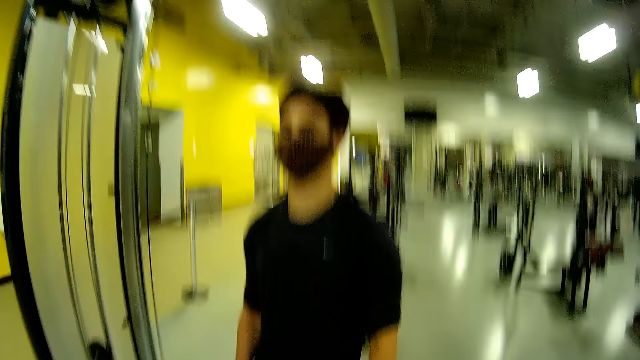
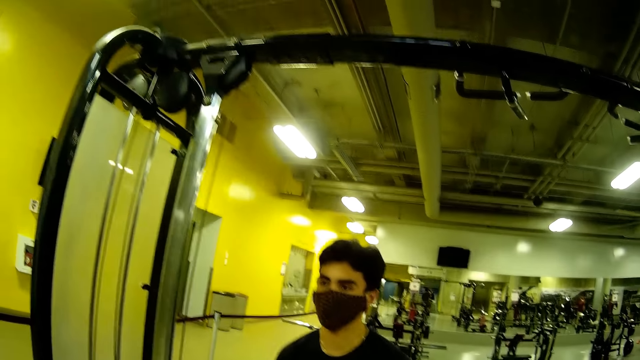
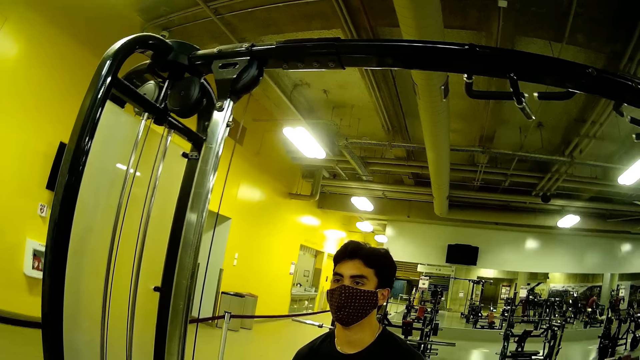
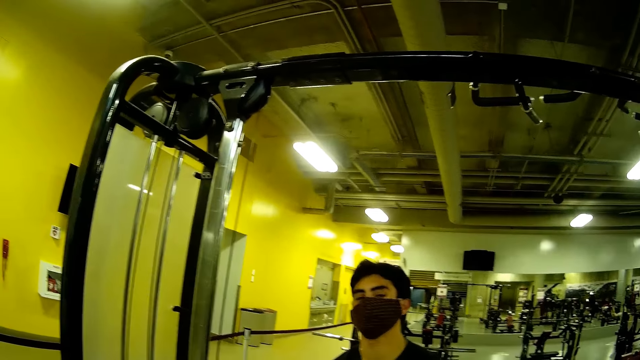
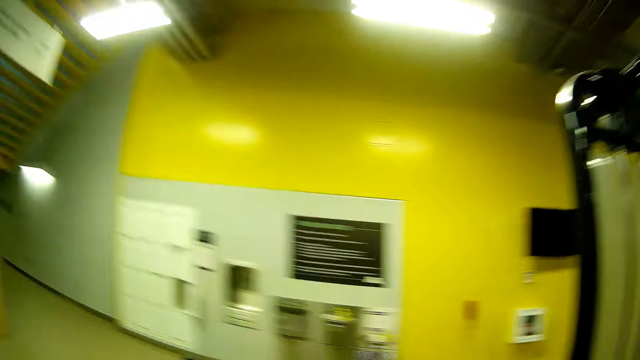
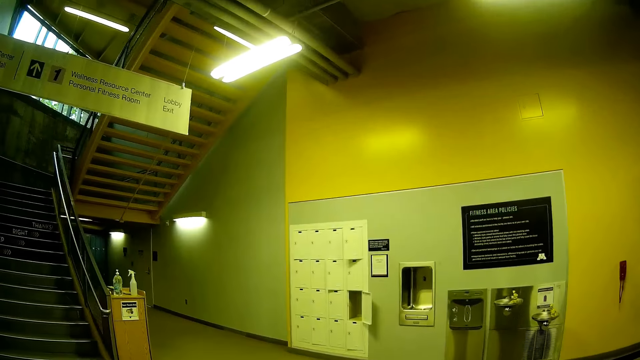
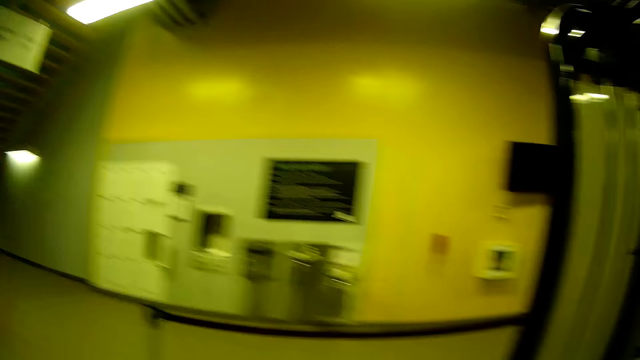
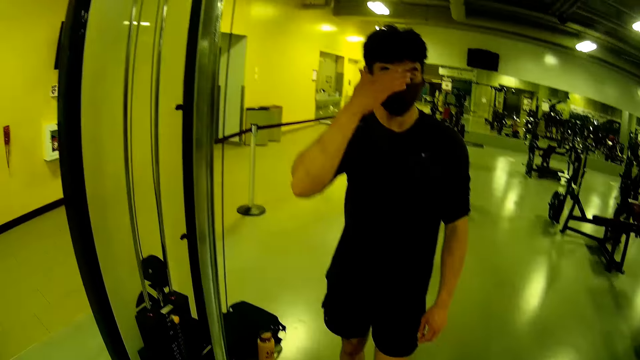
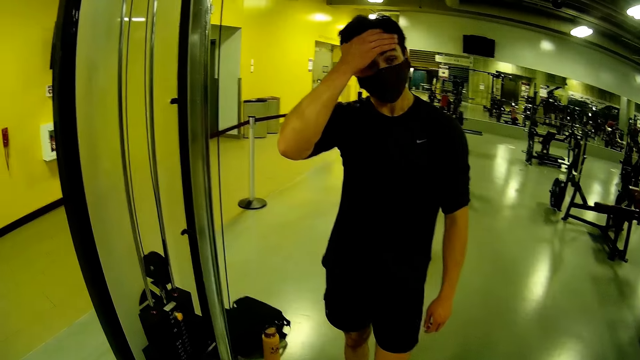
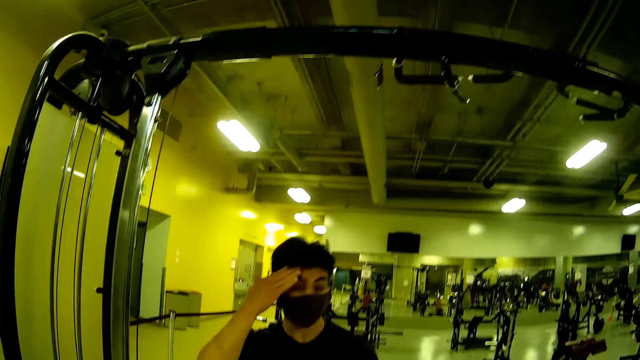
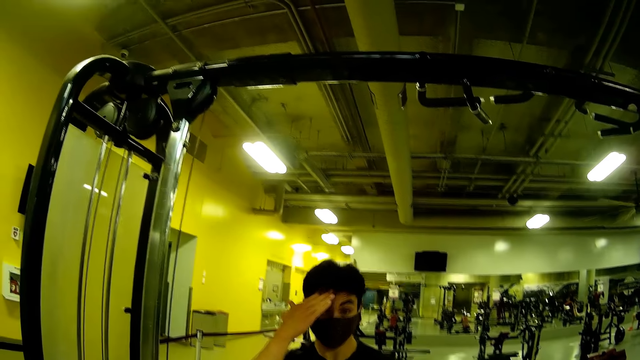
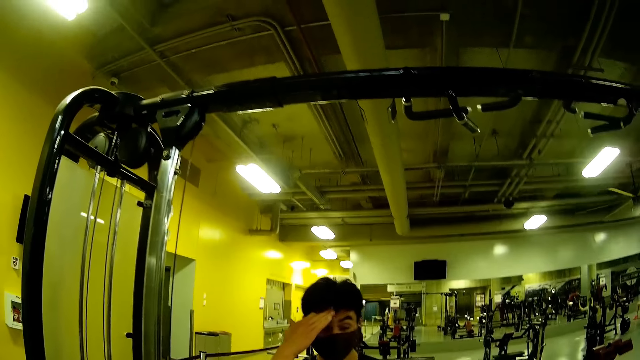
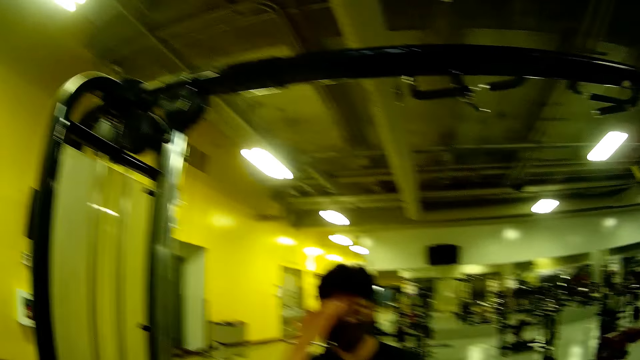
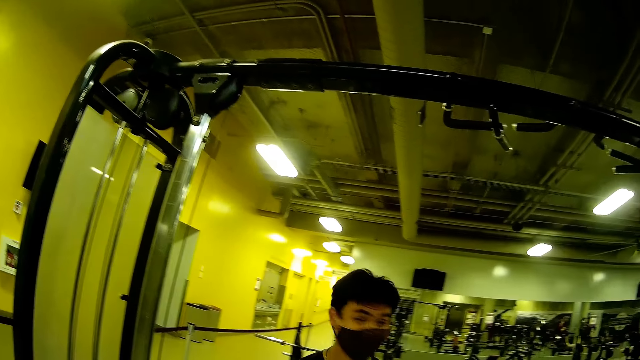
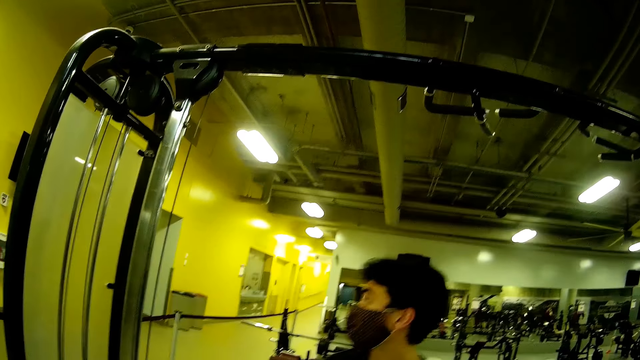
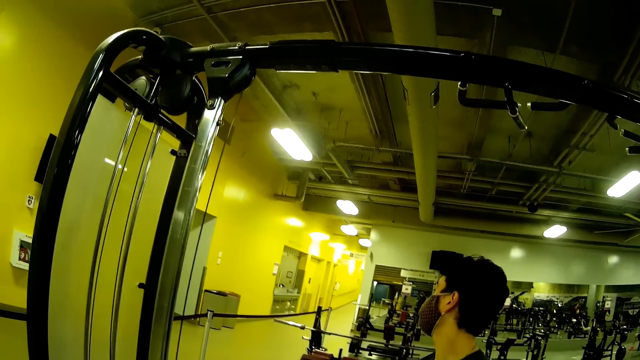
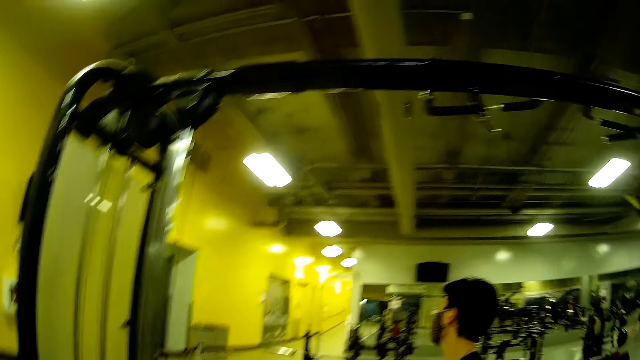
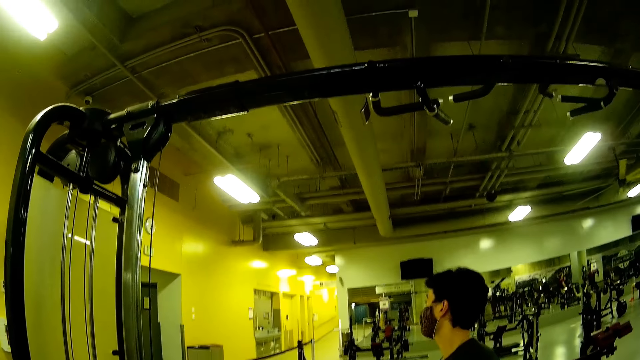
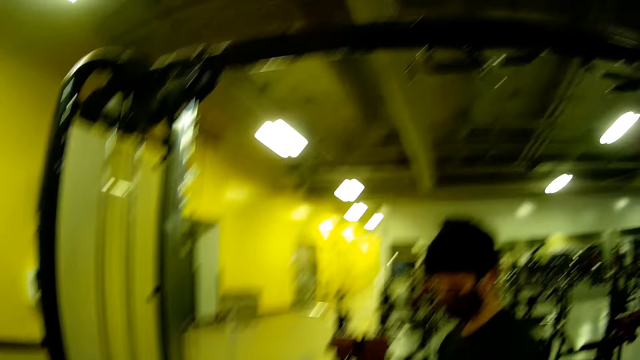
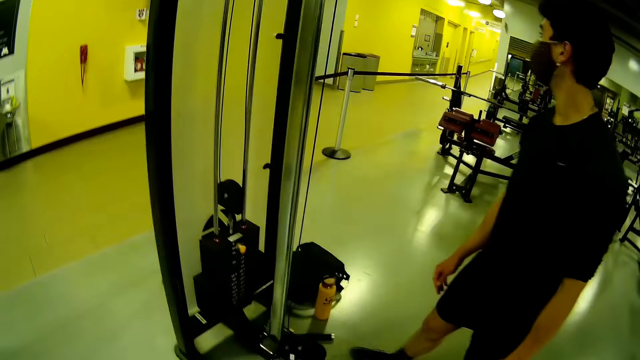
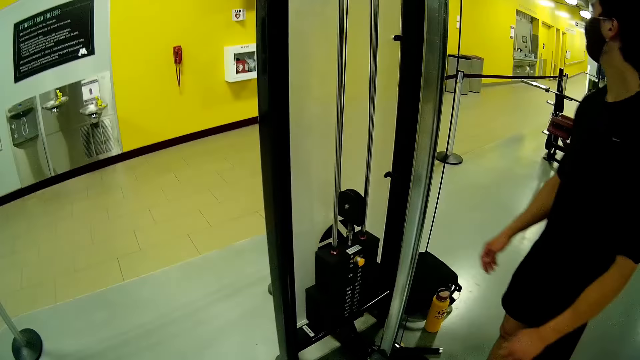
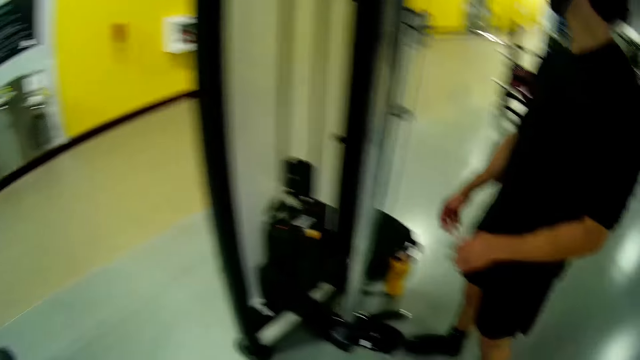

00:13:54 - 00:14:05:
The camera wearer looks around. The man touches the head. He rubs his forehead with his right hand. The man looks around. The camera wearer looks around.

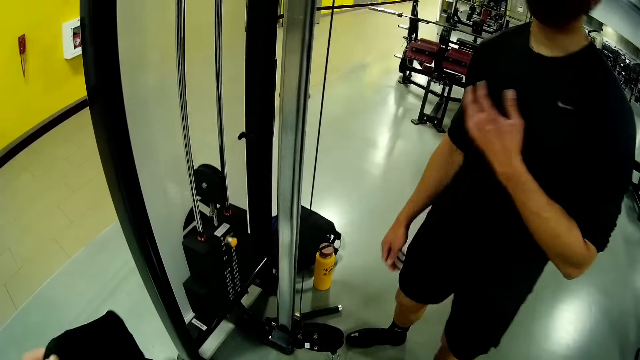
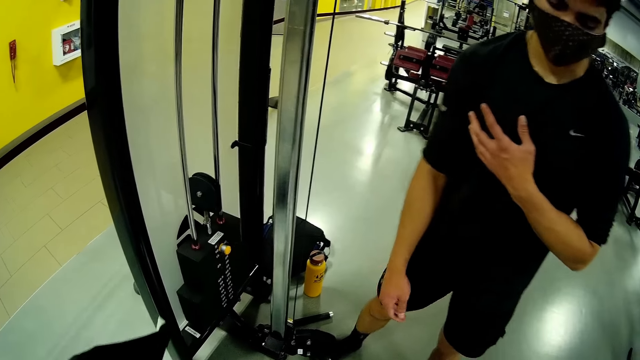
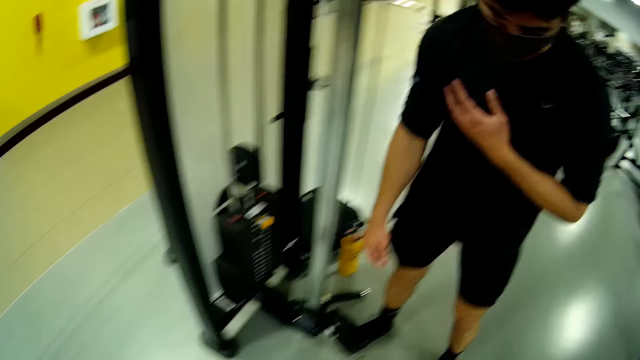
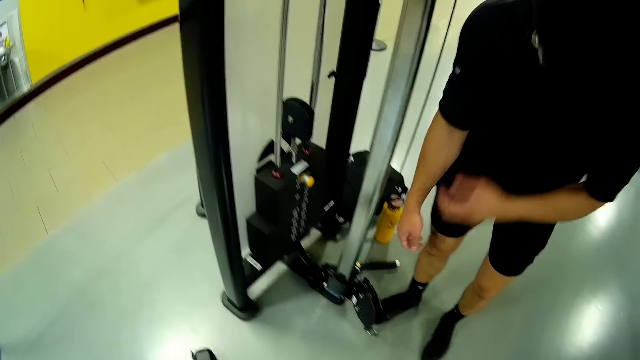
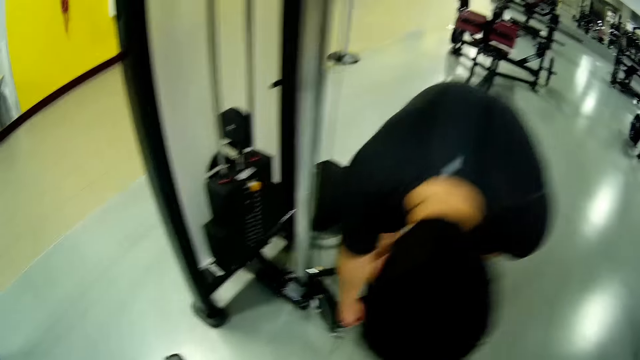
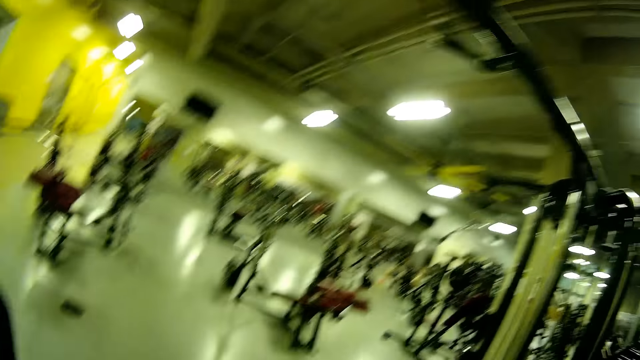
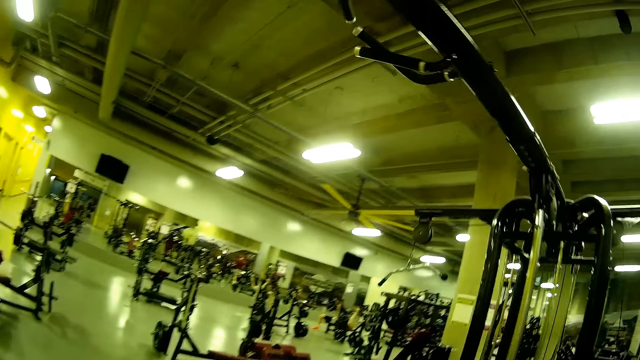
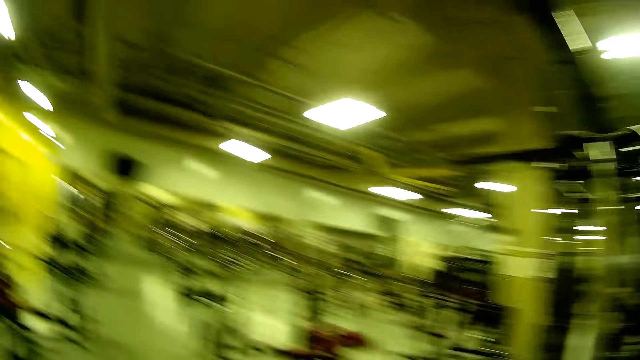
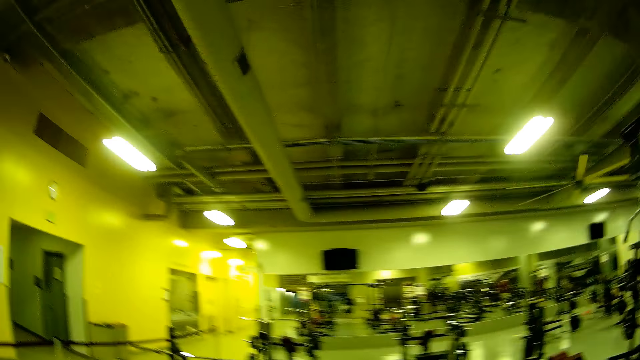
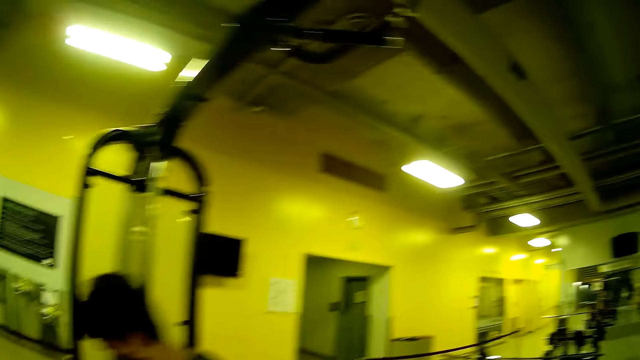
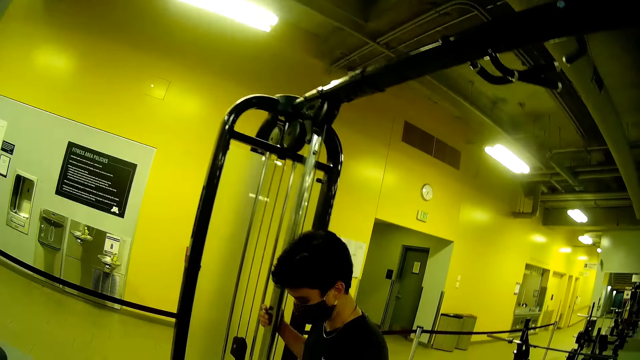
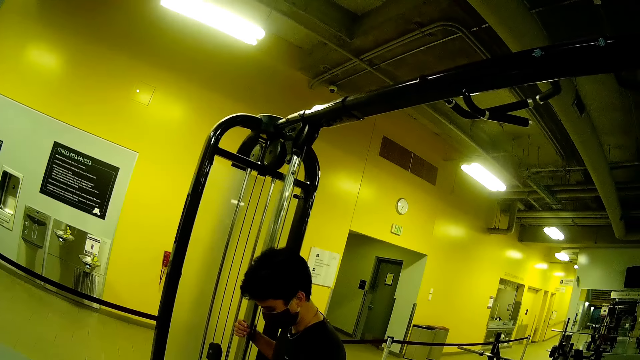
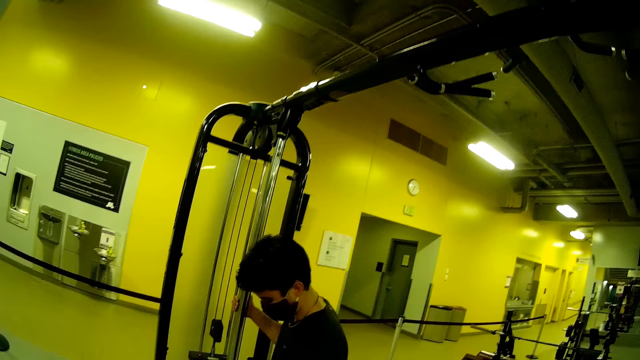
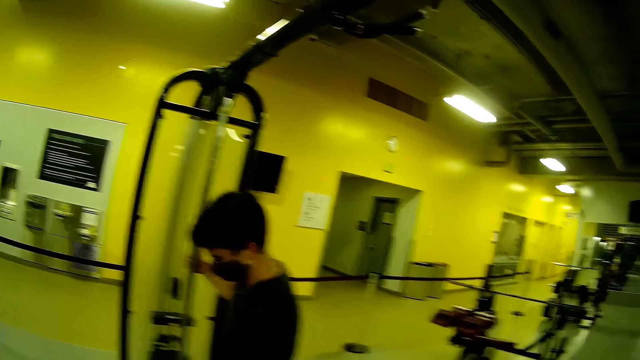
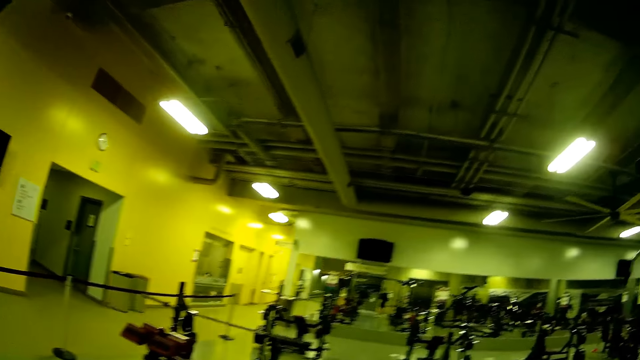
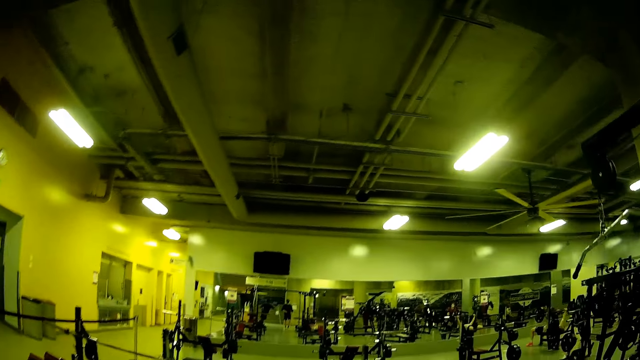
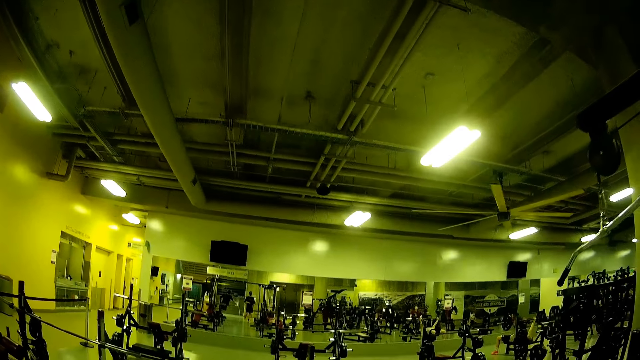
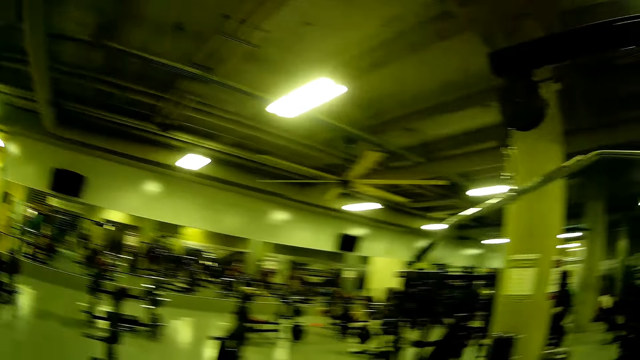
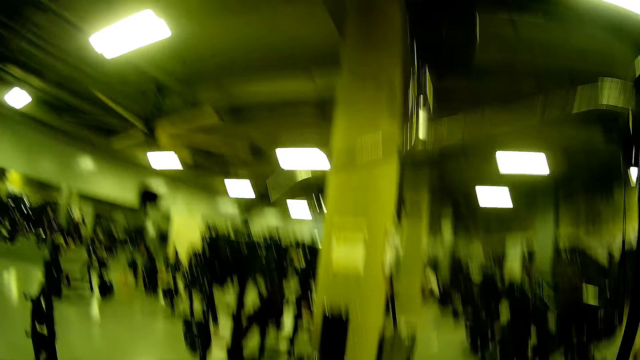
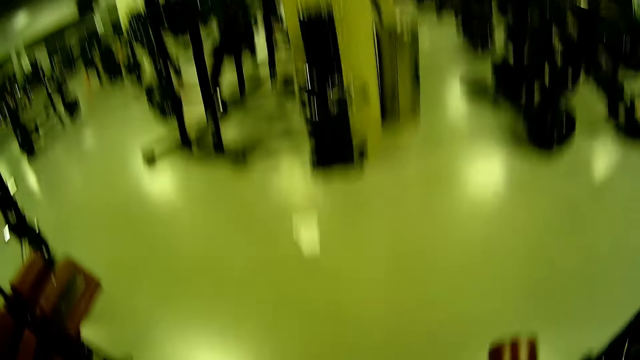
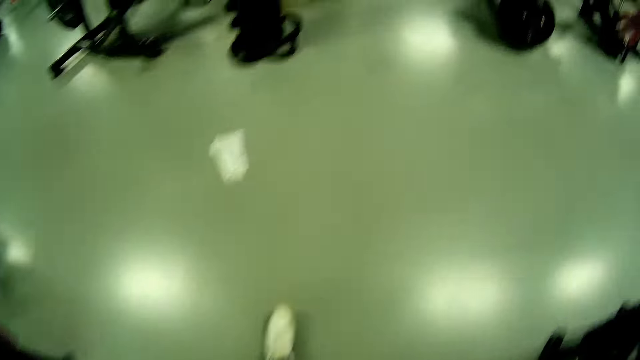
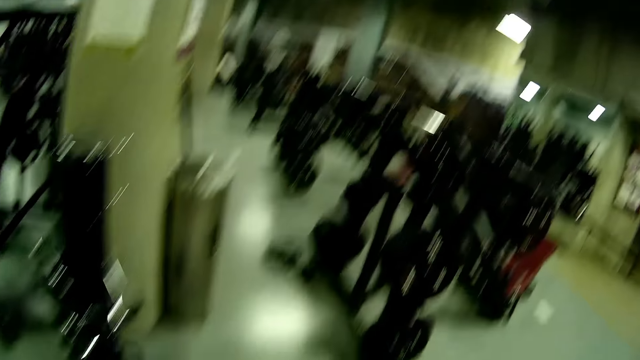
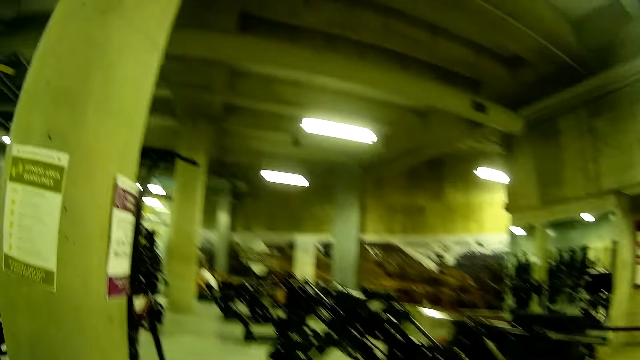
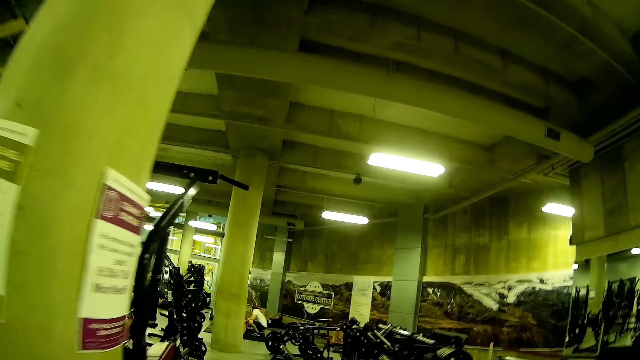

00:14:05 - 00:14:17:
The man puts his left hand on his chest. The camera wearer looks around. The man places his right hand on the straight bar on the cable biceps bar. The camera wearer steps forward and walks around the gym.
